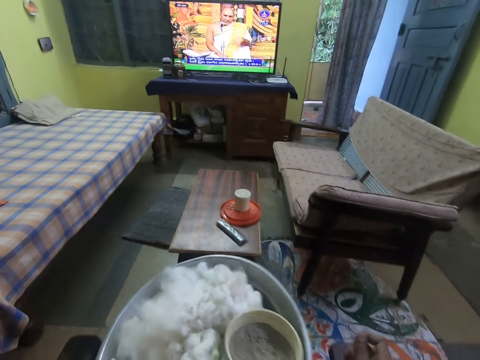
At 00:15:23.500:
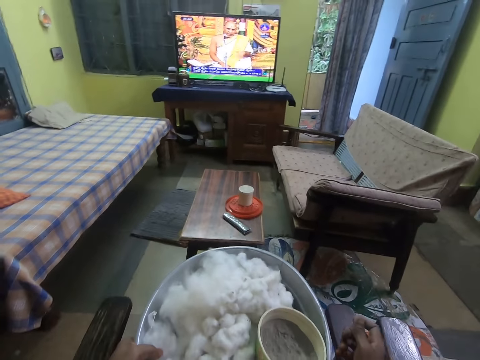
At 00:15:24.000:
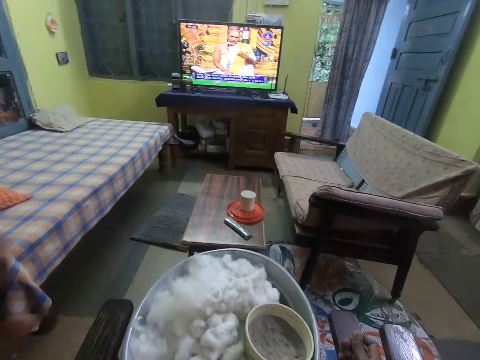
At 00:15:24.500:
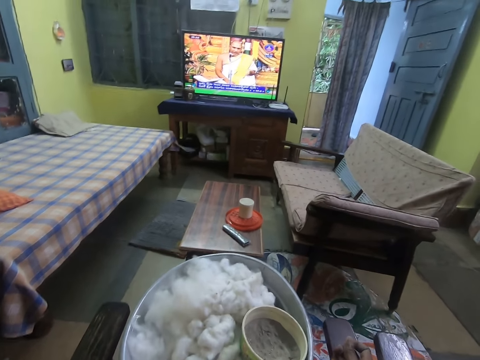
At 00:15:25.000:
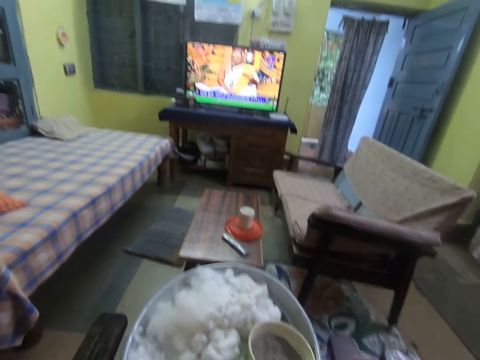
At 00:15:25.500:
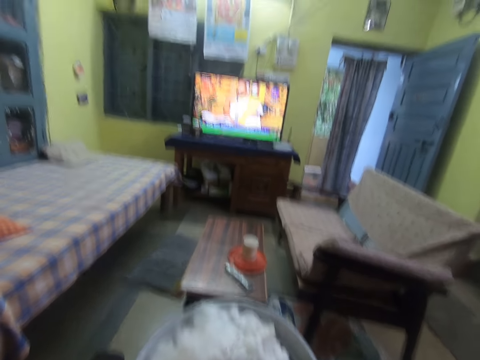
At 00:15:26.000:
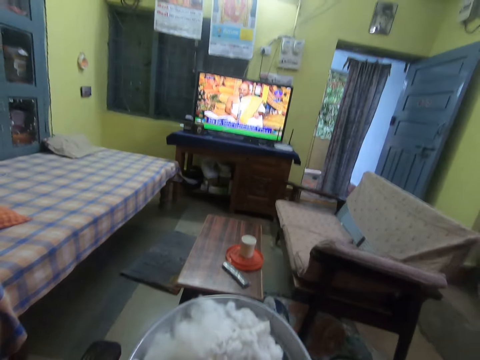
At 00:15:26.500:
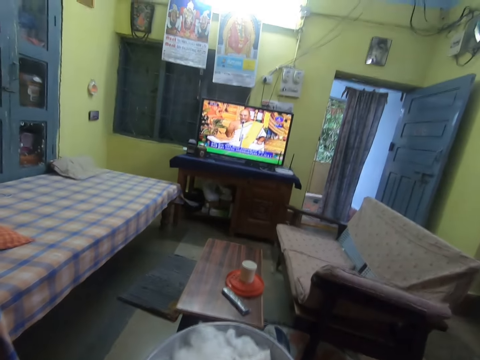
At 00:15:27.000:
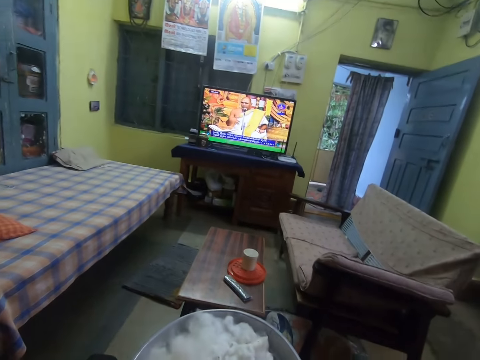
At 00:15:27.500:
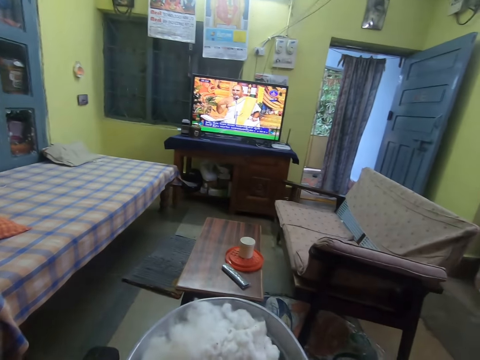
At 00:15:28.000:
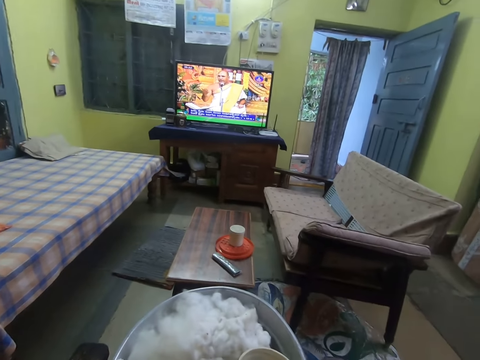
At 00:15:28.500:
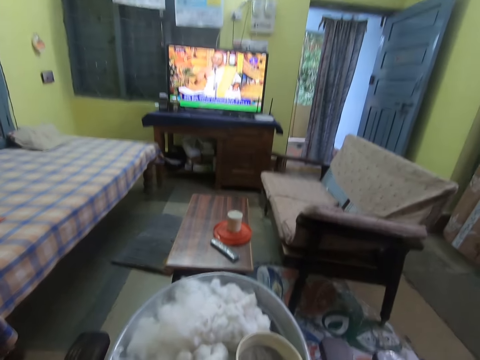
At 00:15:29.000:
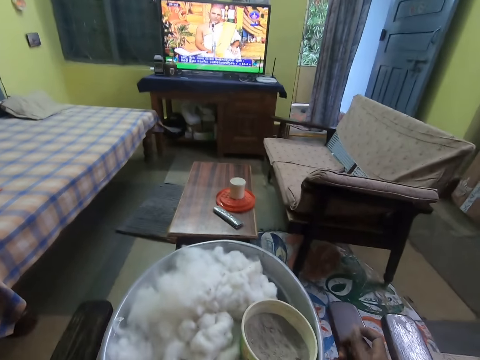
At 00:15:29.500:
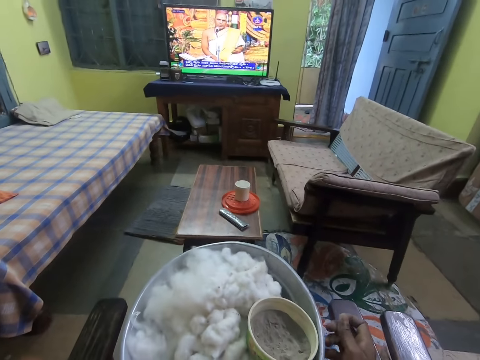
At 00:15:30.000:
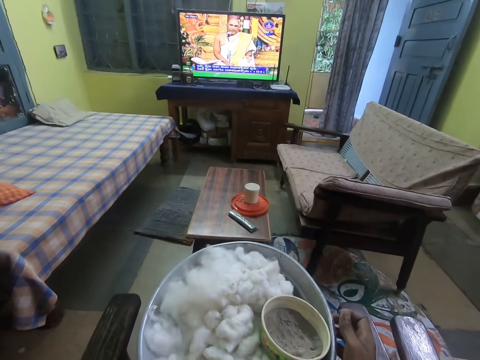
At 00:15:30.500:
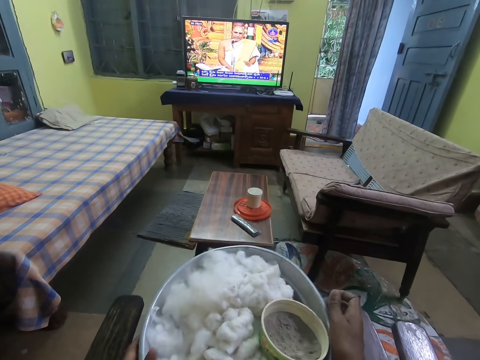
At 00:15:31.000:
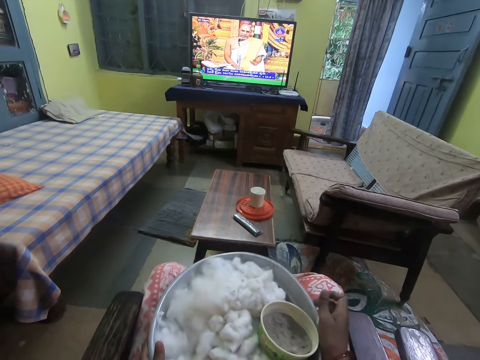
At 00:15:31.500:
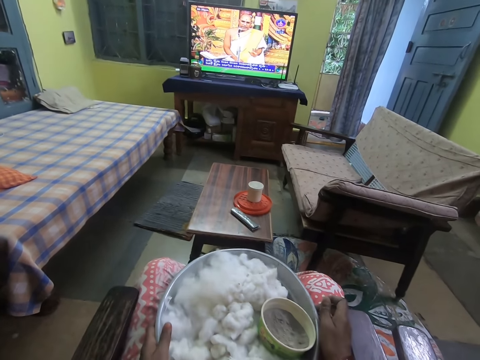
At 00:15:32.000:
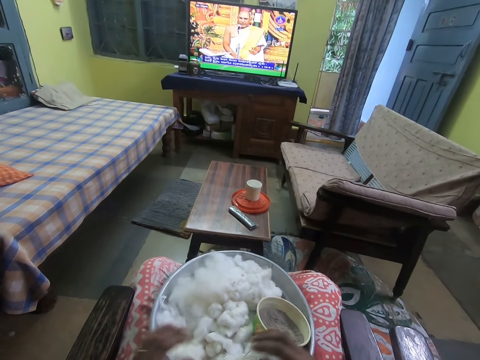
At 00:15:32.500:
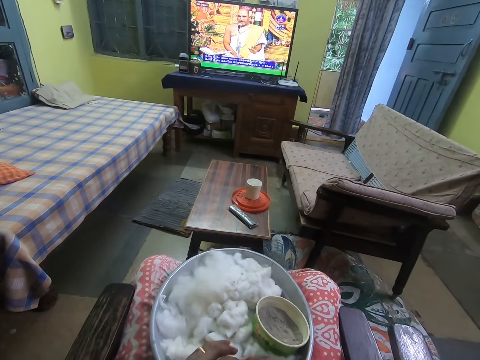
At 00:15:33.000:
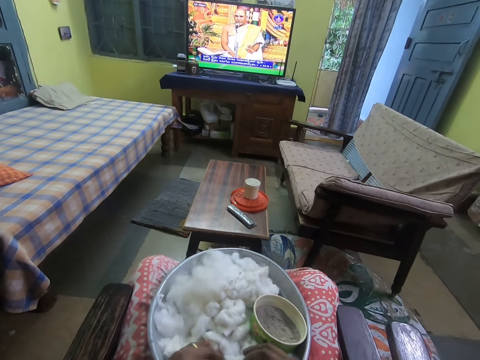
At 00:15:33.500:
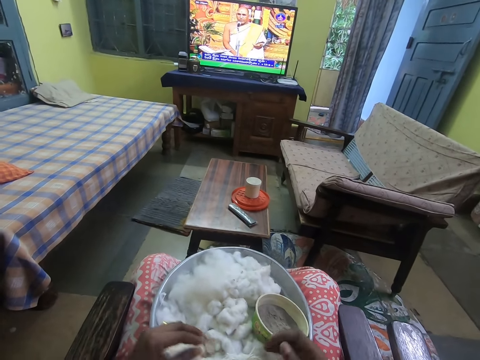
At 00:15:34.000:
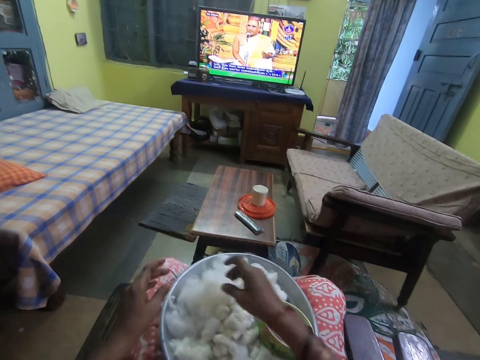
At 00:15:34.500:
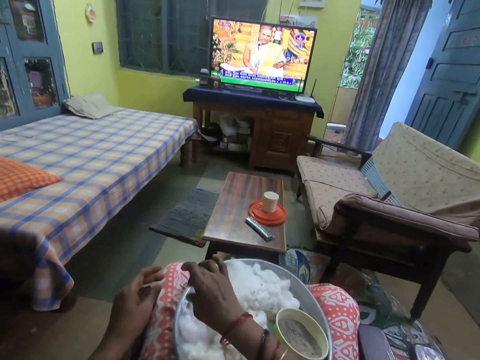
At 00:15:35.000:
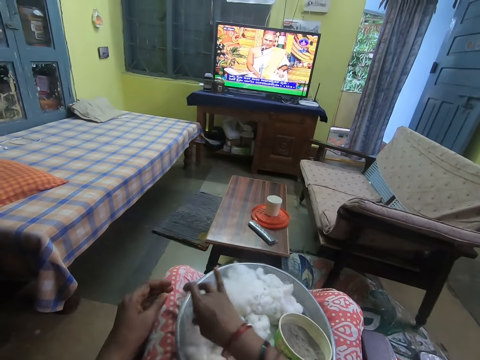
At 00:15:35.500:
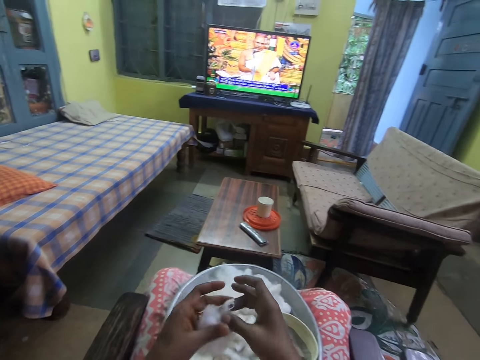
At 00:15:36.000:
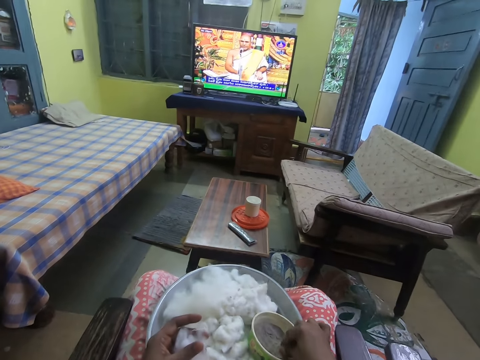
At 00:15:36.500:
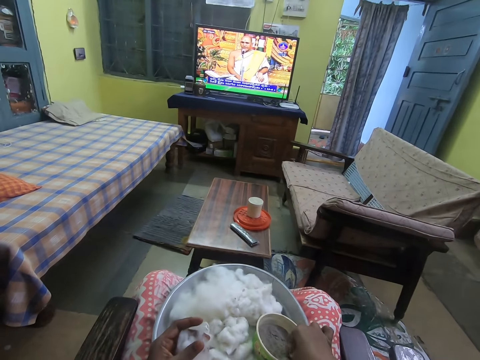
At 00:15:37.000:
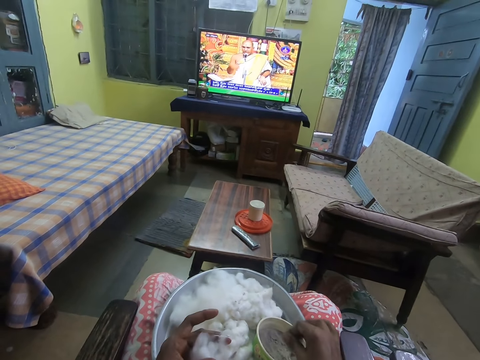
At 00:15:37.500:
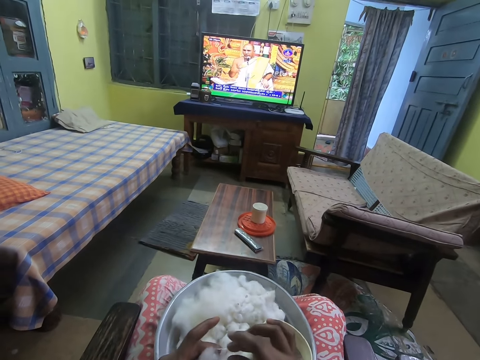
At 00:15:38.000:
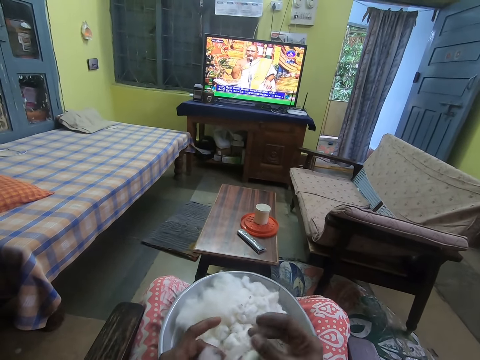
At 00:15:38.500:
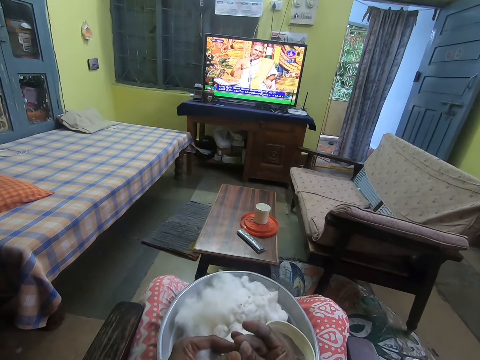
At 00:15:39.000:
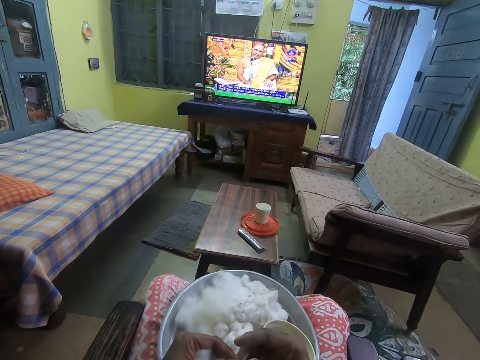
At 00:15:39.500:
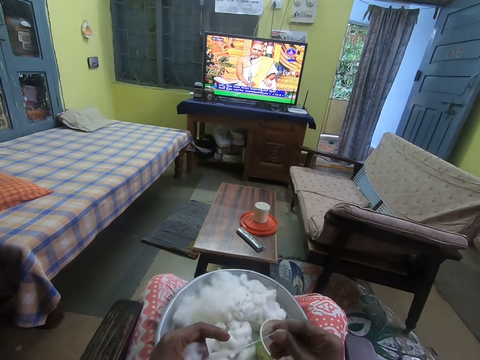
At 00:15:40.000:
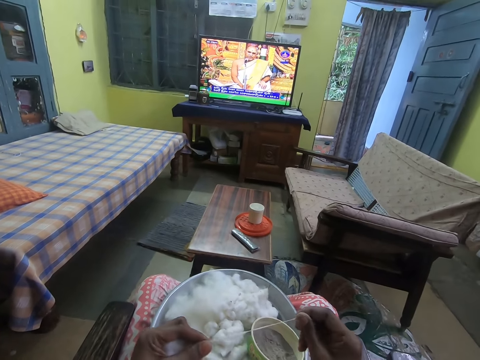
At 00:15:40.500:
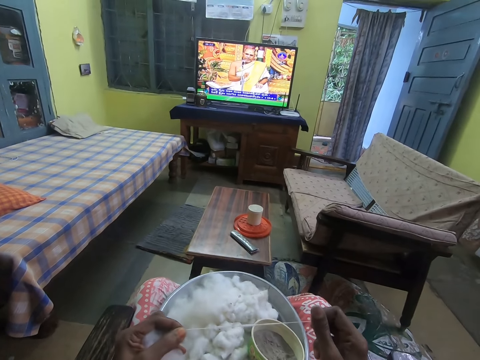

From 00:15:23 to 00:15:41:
The camera wearer touches a camera on her head with her left hand. She raises her hand. She moves the tray on her lap with both hands. She picks cotton or wool in the tray with both hands. She picks the cotton in the tray with her right hand. She collects the cotton from her right hand with her left hand. She touches ashes in the bowl on the tray with her right hand. She picks the cotton from her left hand with her right hand. She straightens the wool. She rolls the cotton with both hands.

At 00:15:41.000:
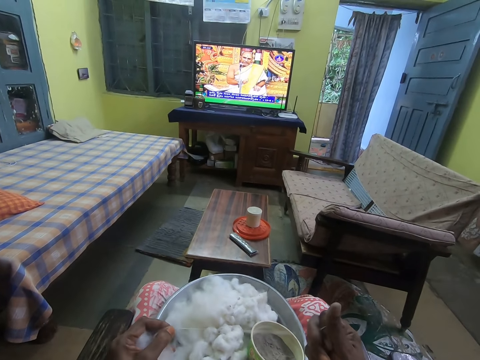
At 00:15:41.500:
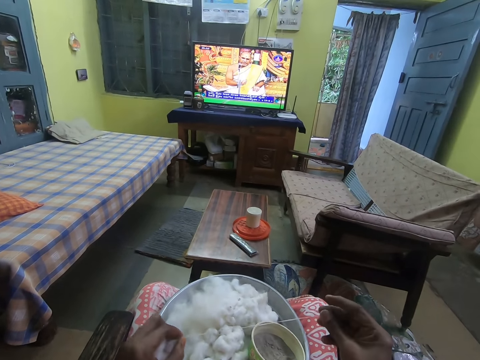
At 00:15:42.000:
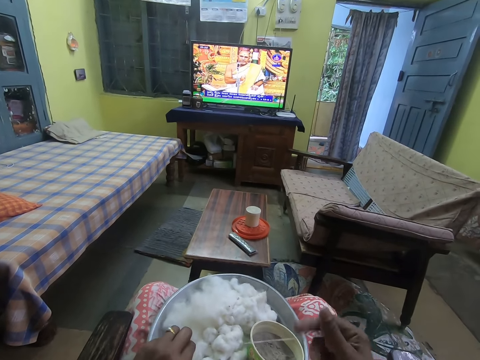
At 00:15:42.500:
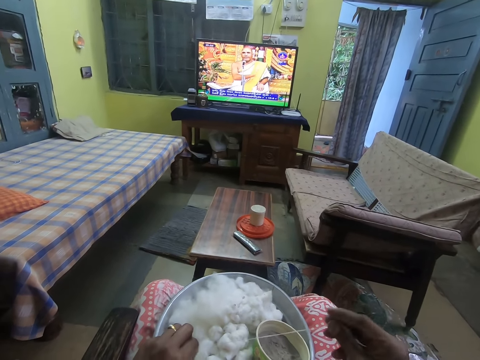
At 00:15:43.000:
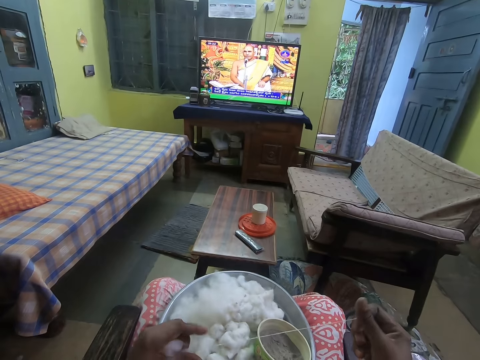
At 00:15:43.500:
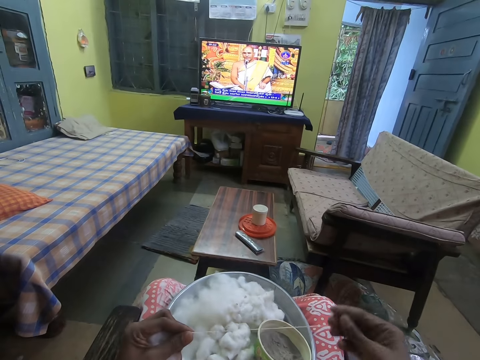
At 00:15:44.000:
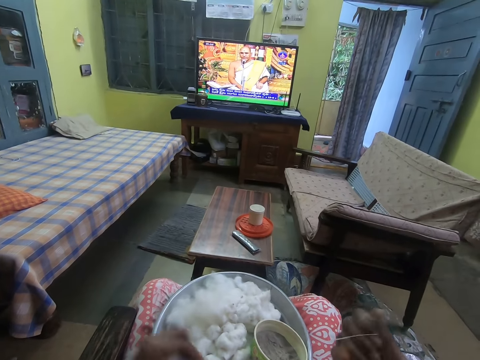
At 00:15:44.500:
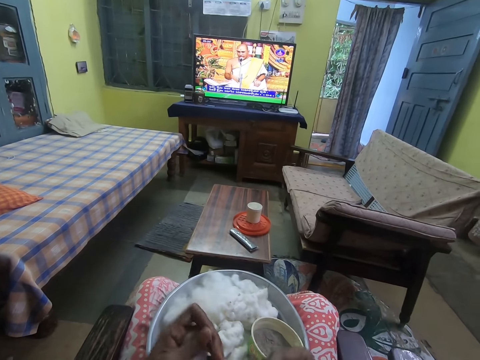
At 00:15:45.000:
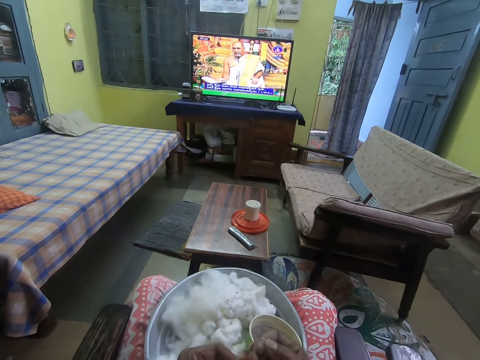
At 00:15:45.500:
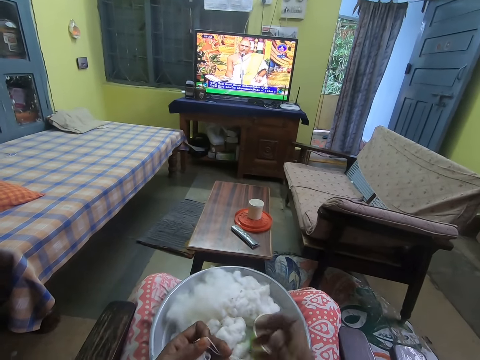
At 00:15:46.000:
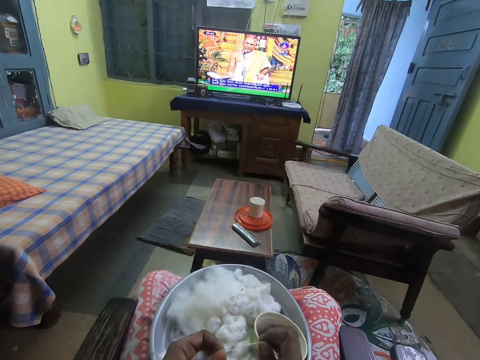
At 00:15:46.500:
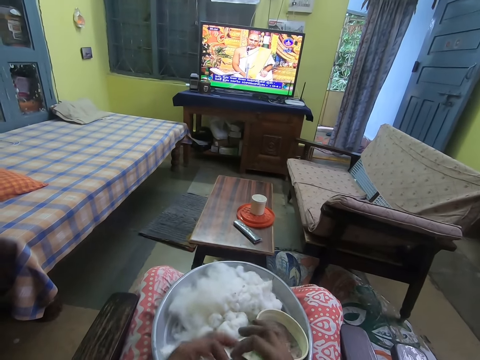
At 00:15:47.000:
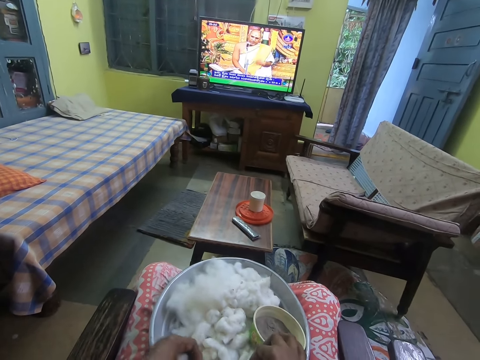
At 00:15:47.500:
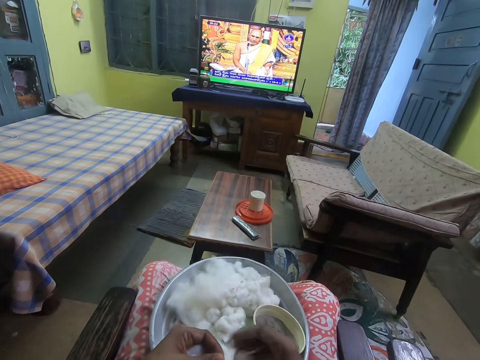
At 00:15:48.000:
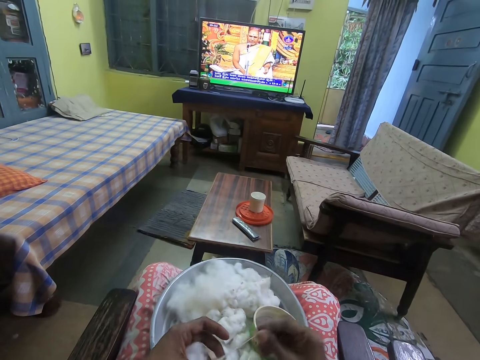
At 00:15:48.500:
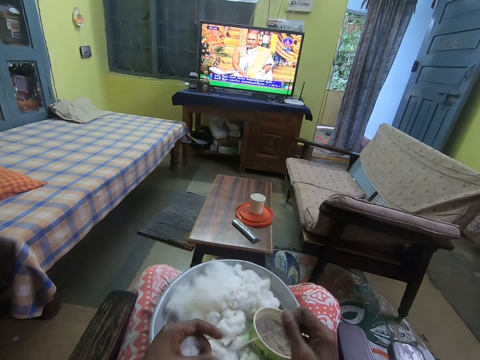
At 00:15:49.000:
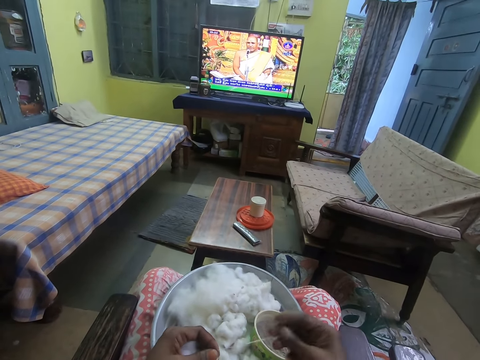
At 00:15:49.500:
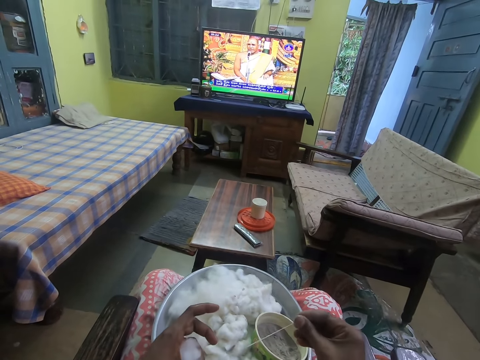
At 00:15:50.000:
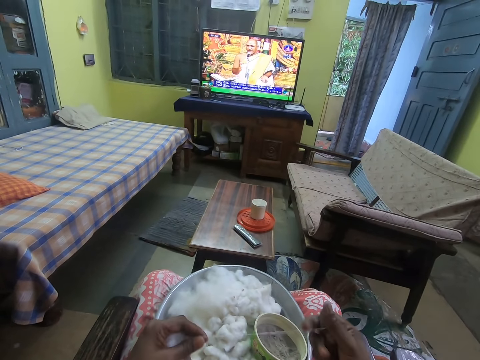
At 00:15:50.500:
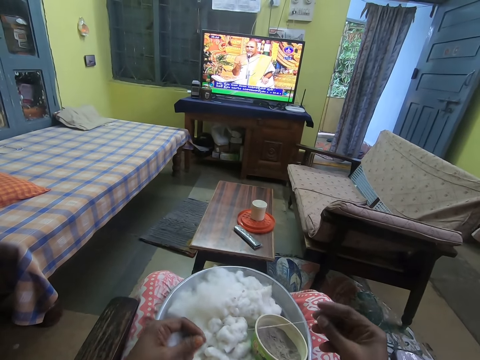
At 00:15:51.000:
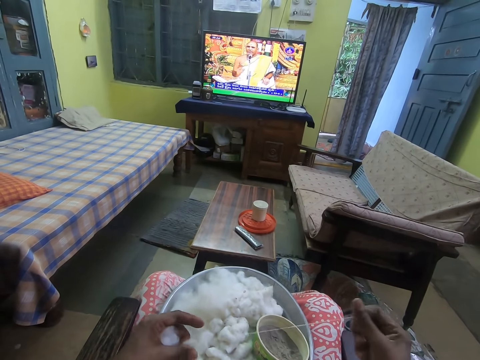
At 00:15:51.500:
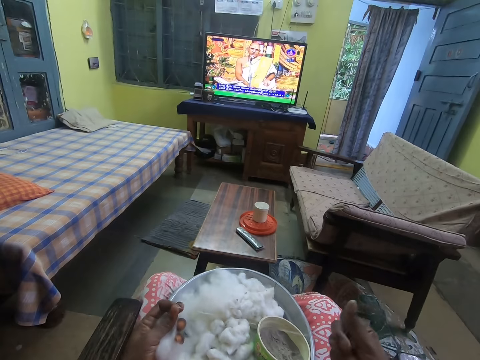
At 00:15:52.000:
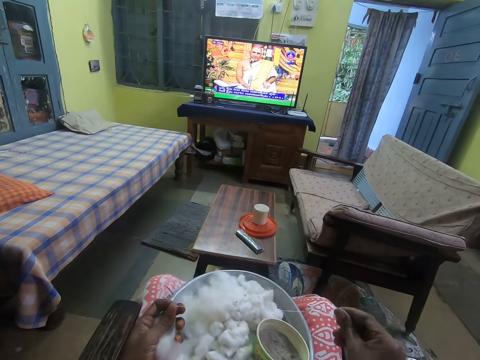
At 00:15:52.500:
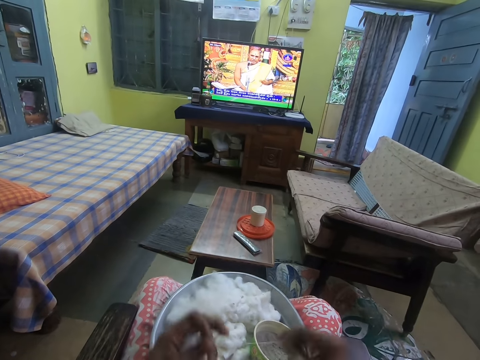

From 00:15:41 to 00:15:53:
The camera wearer cuts wool. She drops the rolled cotton on the tray on her lap with her right hand. She picks the cotton from her left hand with her right hand. She rolls the cotton with both hands. She straightens the wool.
